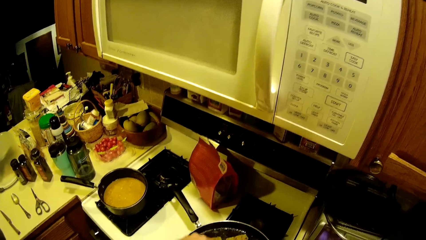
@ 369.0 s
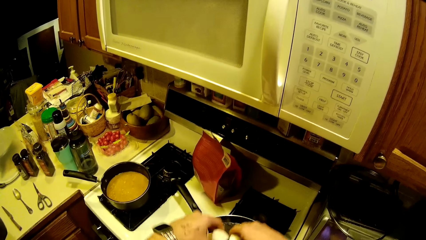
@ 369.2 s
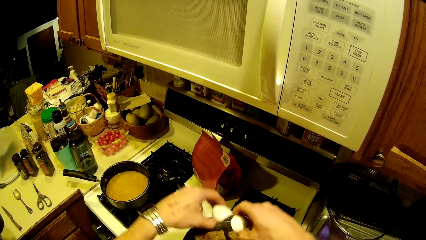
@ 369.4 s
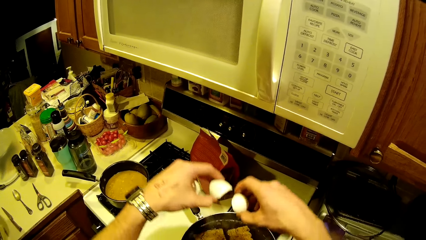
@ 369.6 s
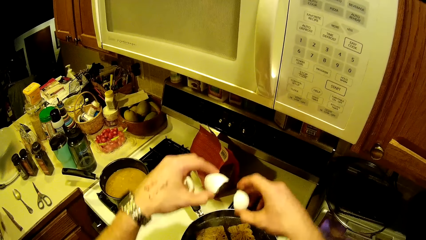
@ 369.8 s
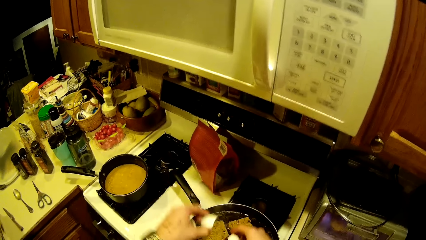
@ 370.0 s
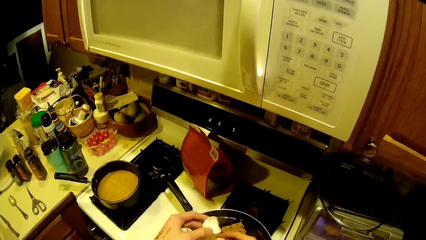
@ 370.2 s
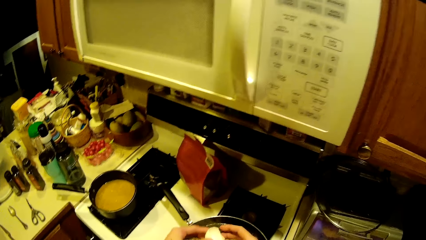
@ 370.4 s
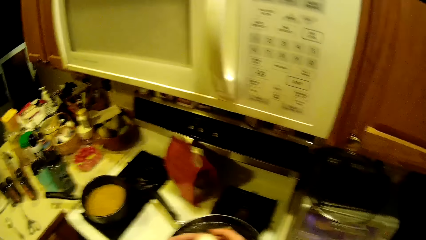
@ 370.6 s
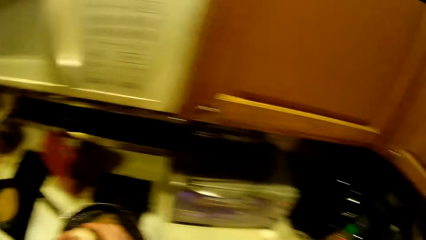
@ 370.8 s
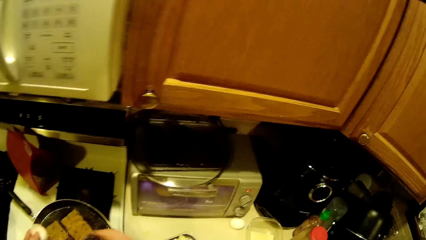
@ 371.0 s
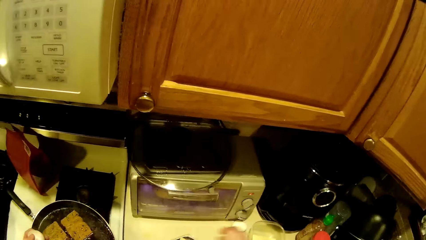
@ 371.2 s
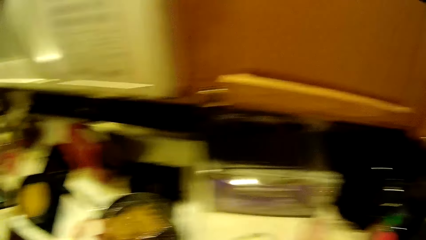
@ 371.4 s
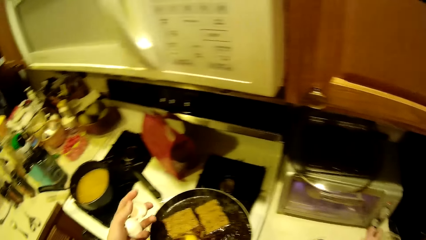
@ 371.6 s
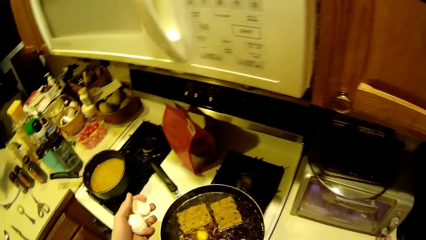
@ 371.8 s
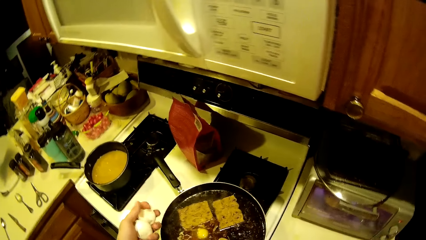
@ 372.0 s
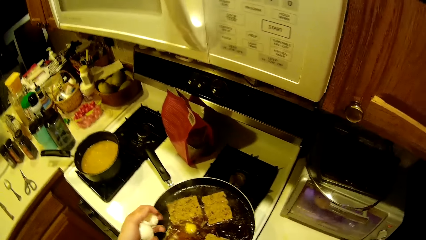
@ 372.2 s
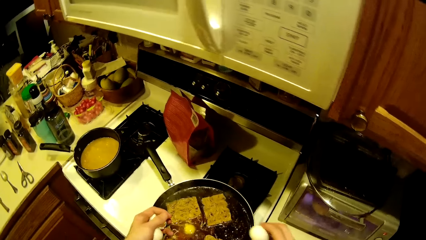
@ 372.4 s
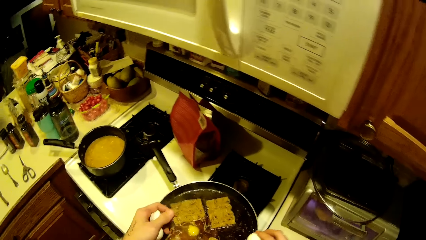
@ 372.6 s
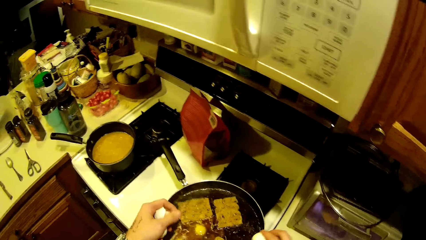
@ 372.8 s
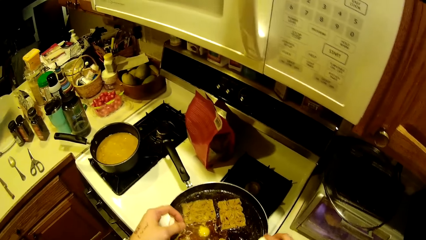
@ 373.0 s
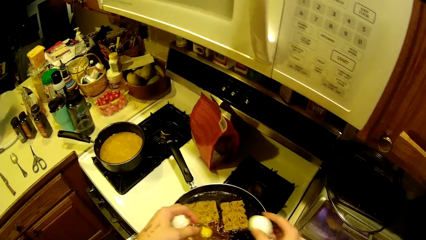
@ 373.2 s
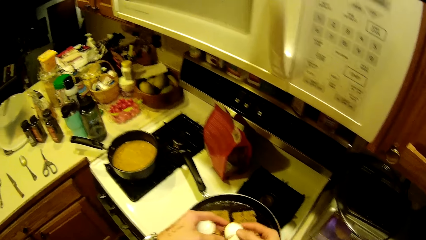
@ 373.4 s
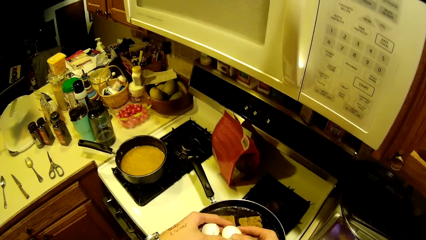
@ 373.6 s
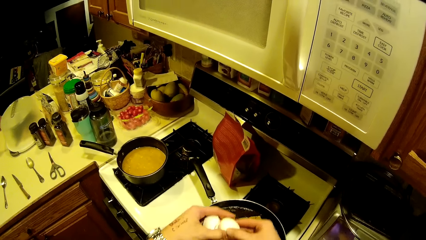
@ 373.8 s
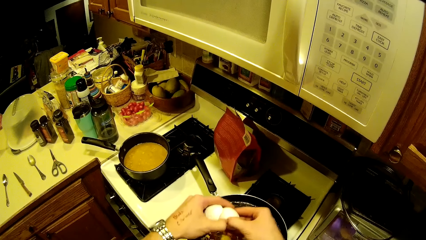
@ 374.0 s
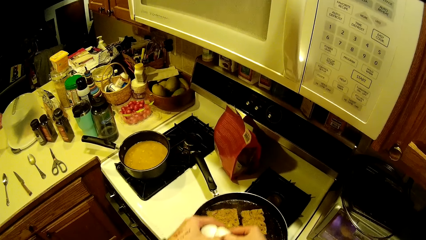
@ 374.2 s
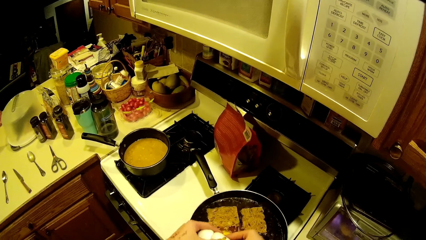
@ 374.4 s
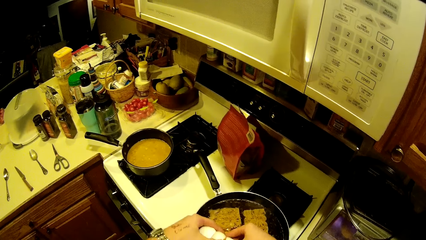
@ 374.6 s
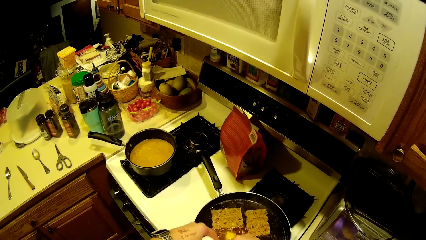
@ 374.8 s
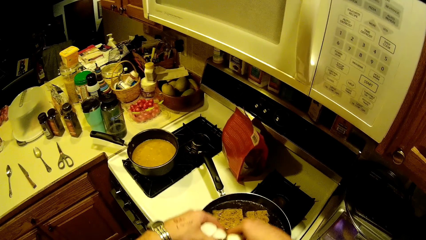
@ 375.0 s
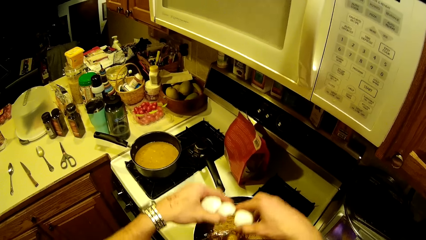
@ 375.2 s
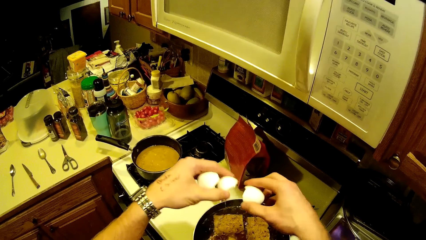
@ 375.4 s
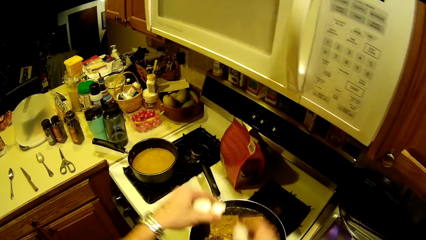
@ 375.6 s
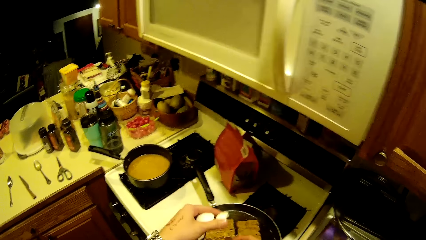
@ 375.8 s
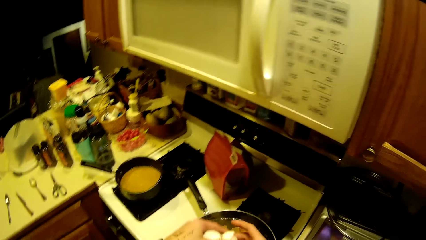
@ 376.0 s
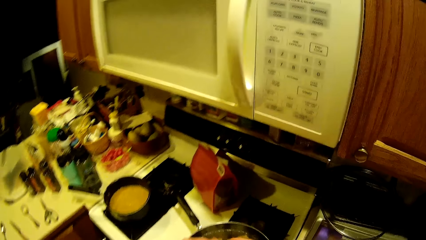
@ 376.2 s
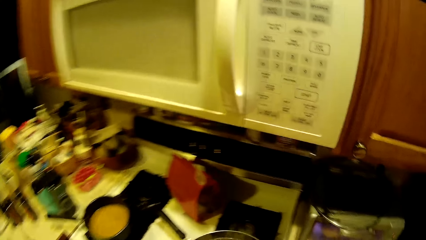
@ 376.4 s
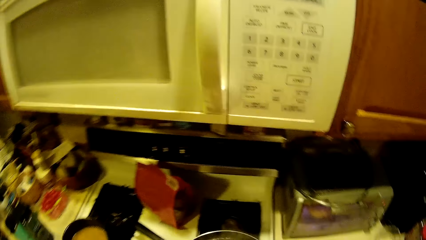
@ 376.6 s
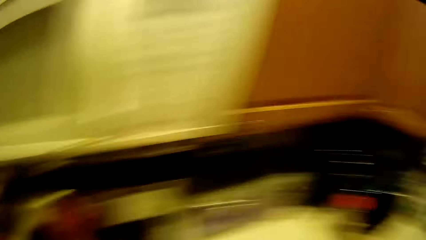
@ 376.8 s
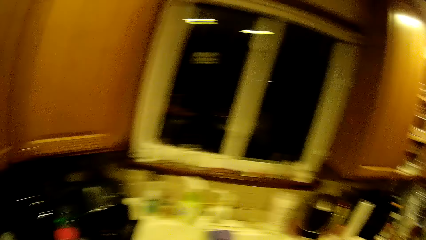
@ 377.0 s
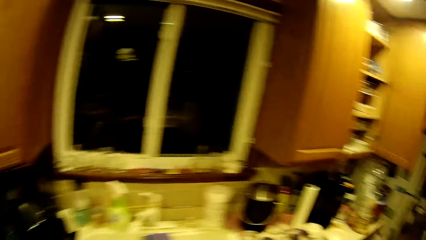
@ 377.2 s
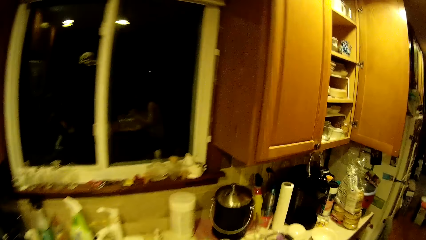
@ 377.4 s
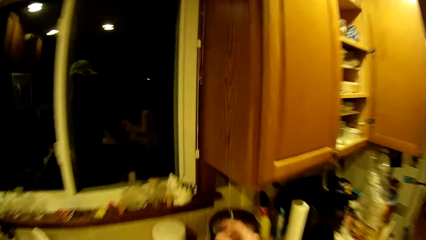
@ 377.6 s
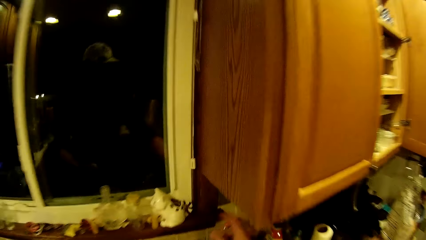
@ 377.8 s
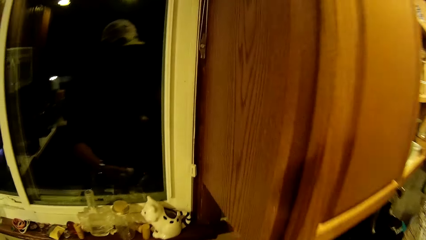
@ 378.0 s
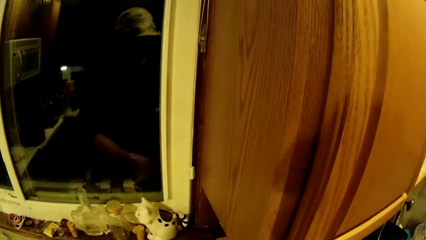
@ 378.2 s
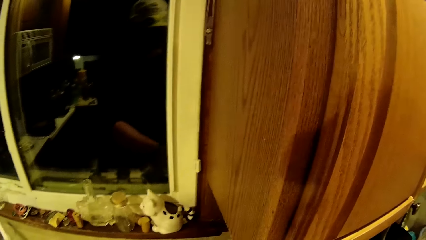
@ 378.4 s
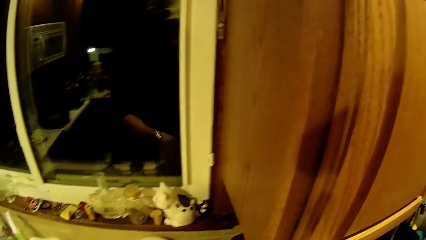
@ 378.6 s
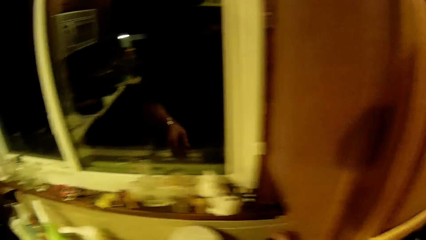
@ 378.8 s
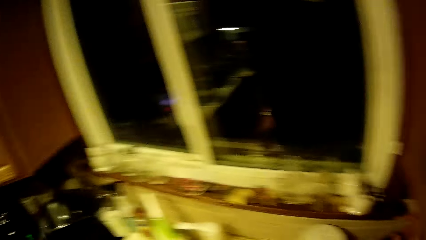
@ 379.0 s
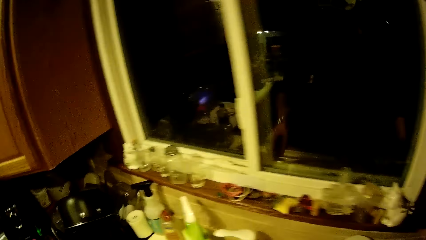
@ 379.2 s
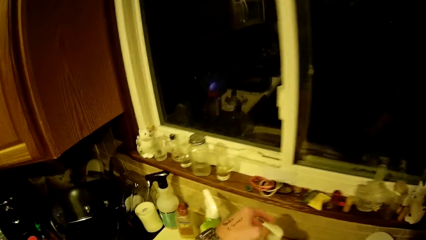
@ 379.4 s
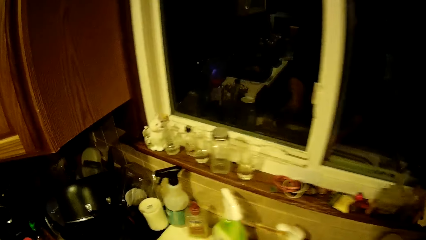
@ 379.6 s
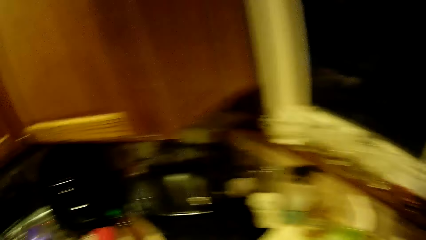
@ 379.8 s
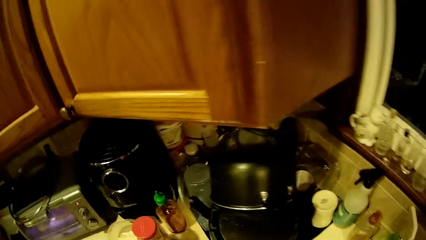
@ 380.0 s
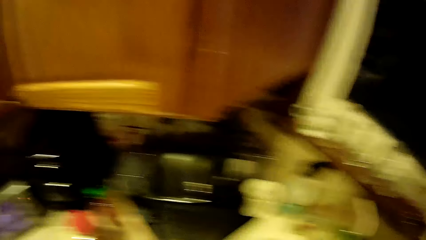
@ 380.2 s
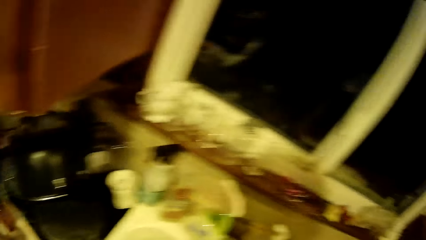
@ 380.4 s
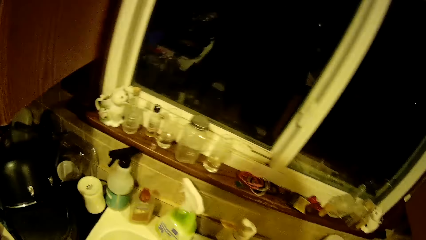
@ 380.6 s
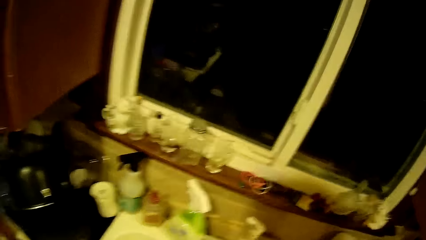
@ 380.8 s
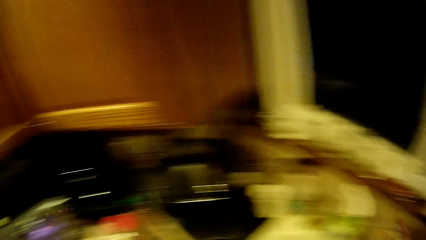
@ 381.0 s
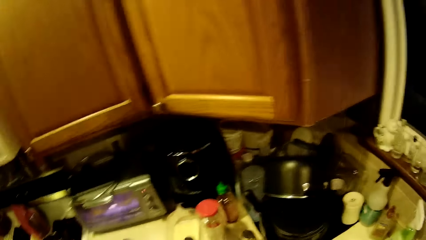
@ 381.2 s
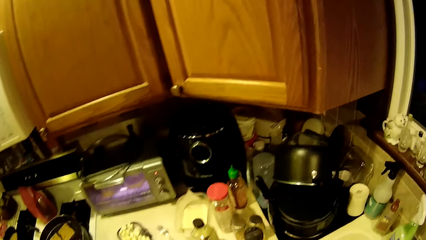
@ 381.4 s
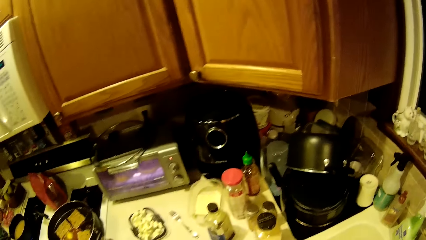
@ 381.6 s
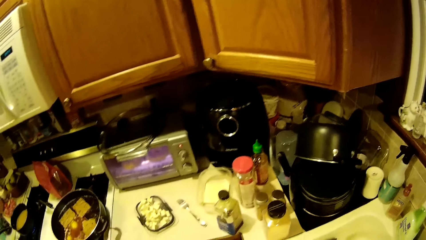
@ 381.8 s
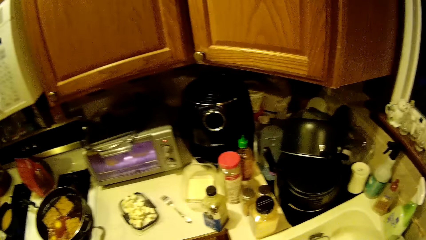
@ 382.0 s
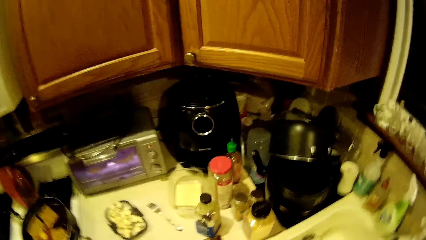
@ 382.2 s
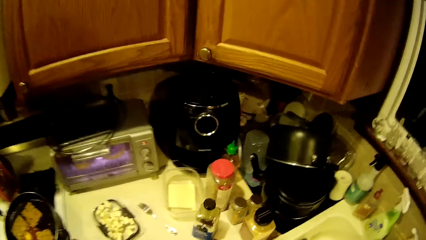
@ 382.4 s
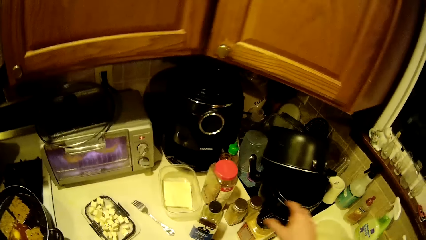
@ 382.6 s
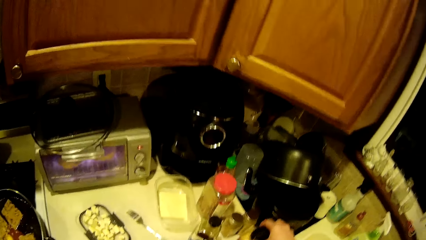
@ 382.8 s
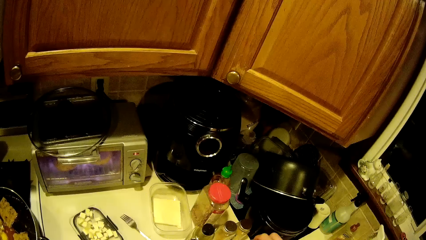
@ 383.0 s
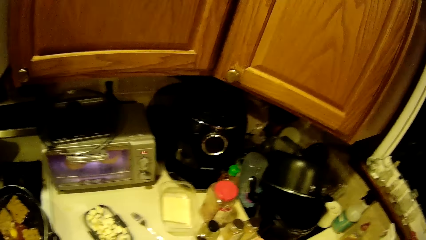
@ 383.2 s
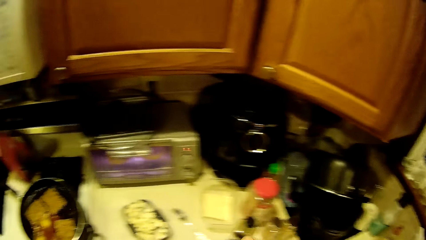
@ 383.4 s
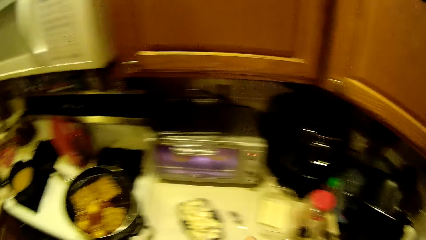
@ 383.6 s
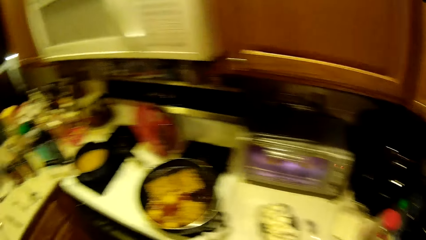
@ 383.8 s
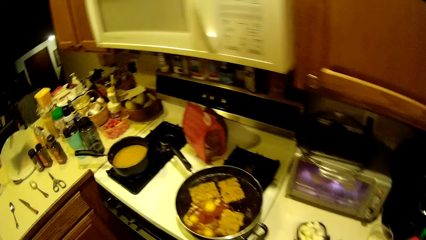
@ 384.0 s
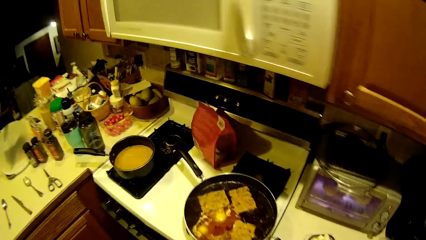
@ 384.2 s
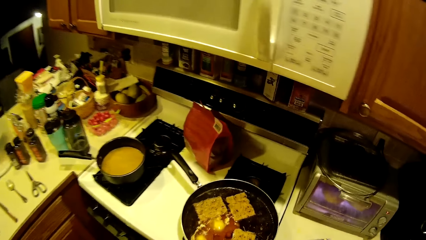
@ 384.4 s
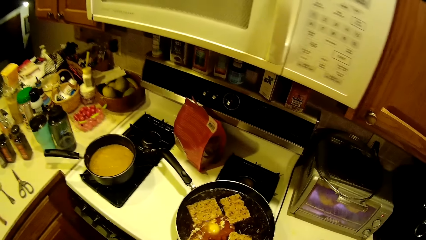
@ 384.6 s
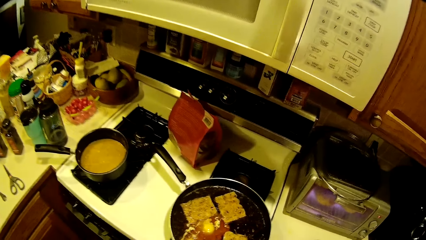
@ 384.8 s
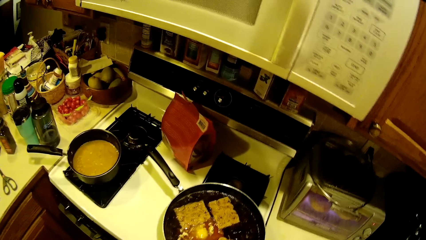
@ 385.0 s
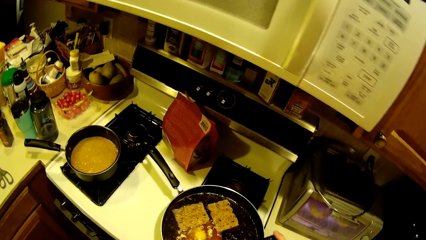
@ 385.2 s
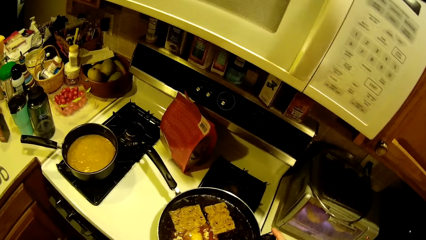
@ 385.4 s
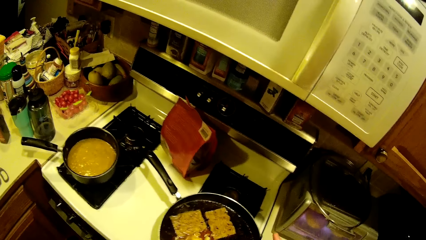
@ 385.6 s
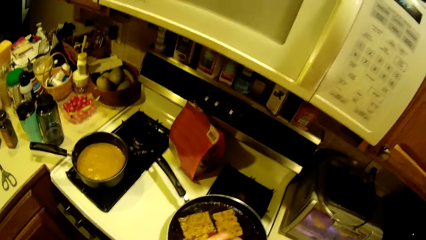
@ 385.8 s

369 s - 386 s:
The camera wearer picks an egg from the kitchen counter top with his right hand. He breaks the egg with the edge of the fry pan with his right hand. He pours the egg into the fry pan with his hands. He walks in the kitchen. He puts the egg shell in a bin on the kitchen counter top with his left hand. He turns on a tap in the kitchen sink with his left hand. He washes both hands with water from the tap. He turns off the tap in the kitchen sink with his left hand. He picks a pepper jar from the kitchen counter top with his right hand.
